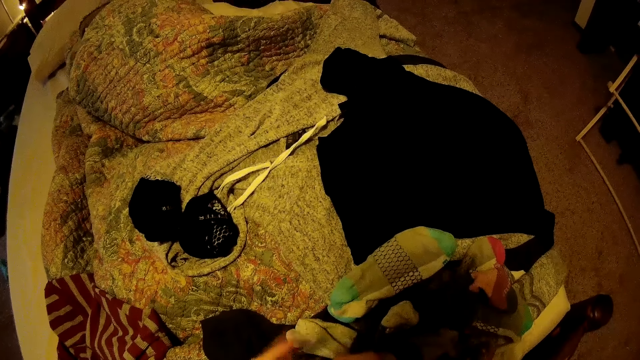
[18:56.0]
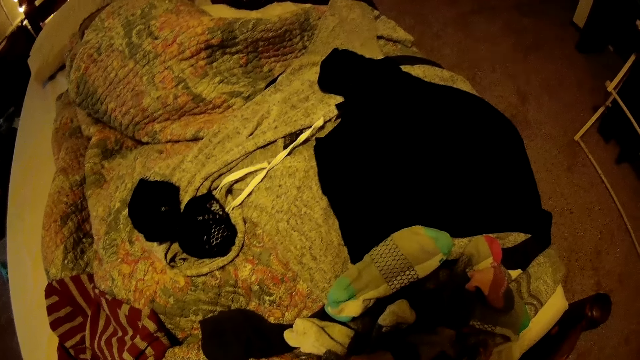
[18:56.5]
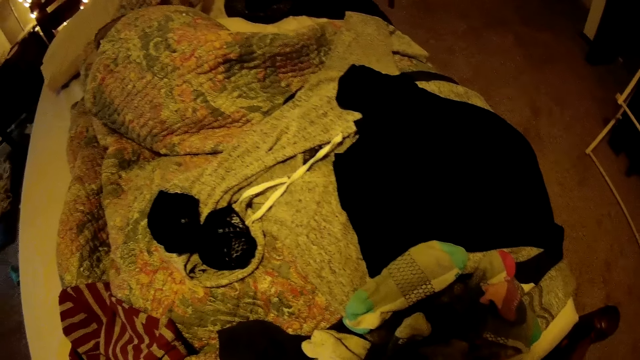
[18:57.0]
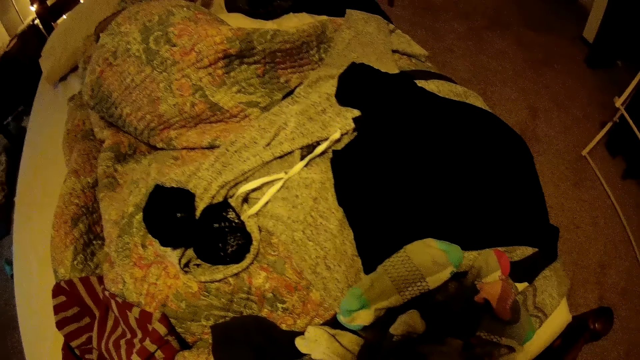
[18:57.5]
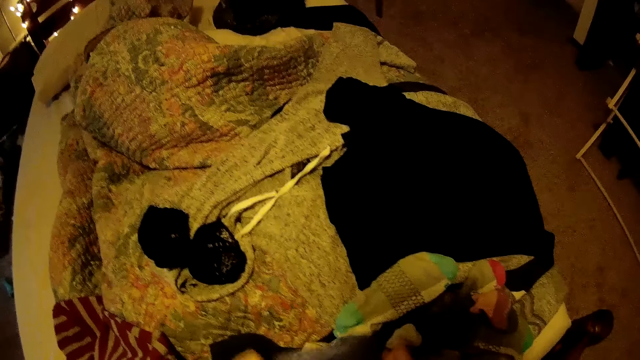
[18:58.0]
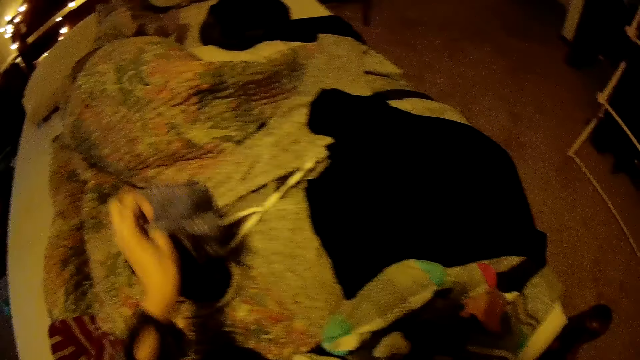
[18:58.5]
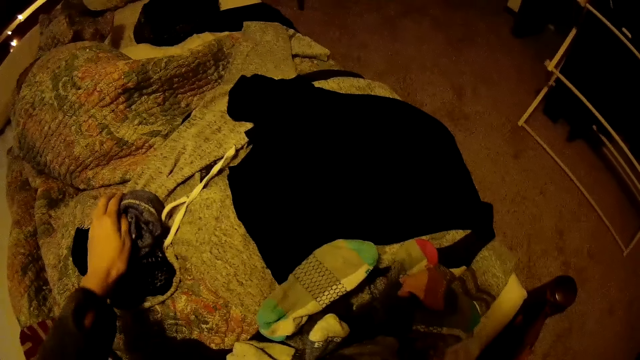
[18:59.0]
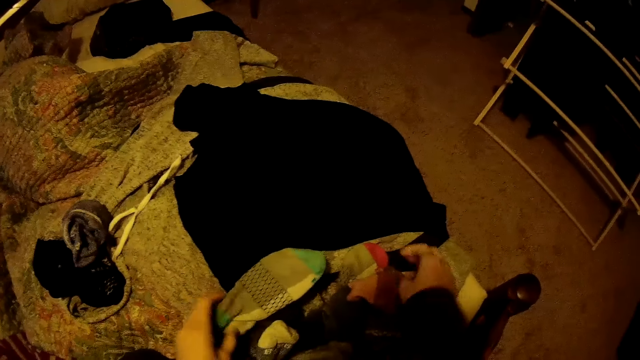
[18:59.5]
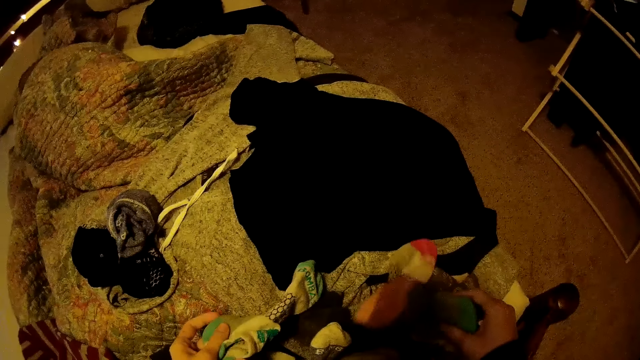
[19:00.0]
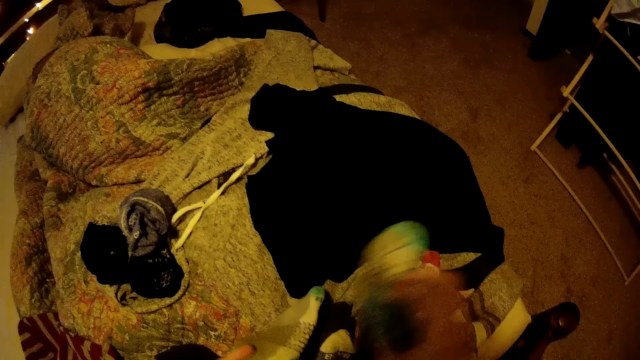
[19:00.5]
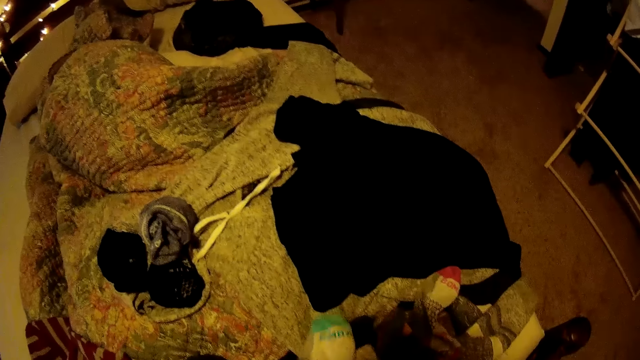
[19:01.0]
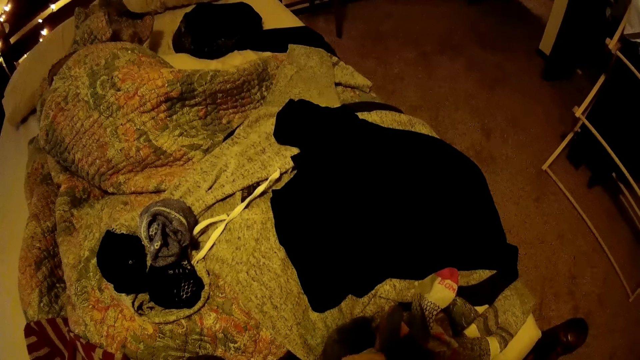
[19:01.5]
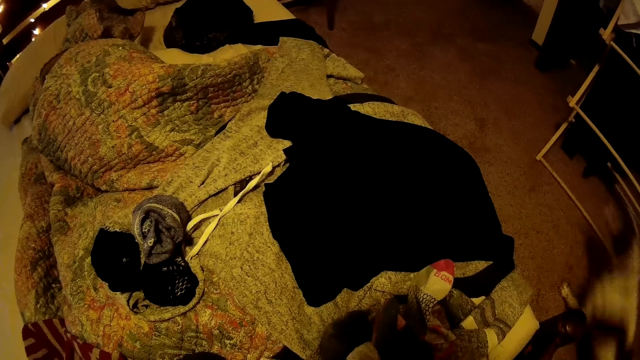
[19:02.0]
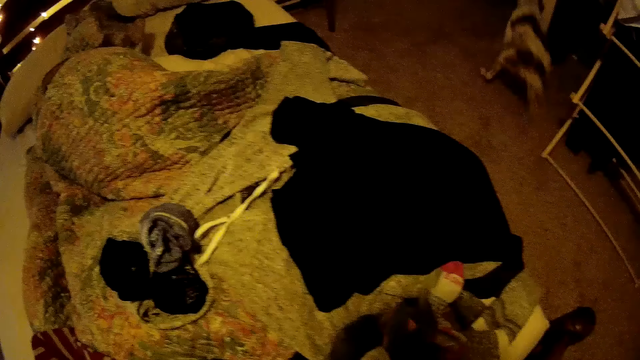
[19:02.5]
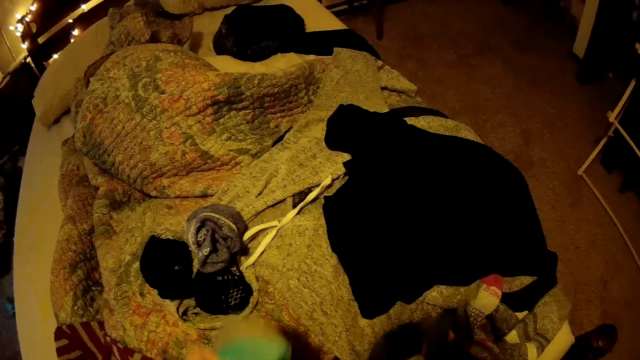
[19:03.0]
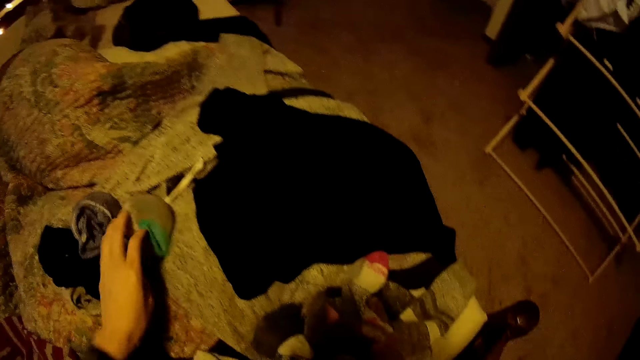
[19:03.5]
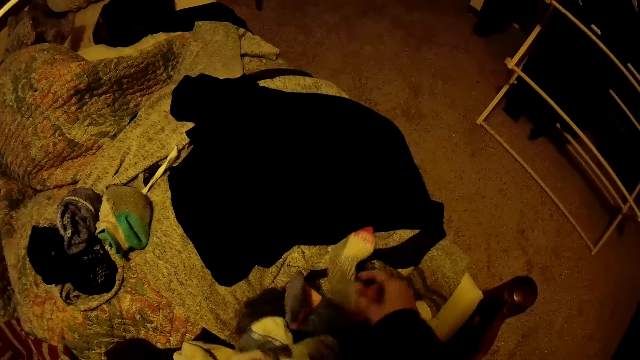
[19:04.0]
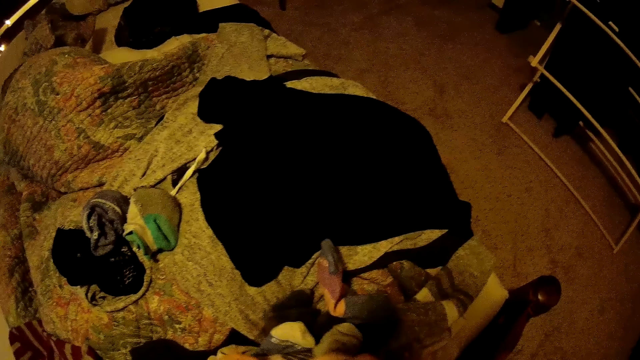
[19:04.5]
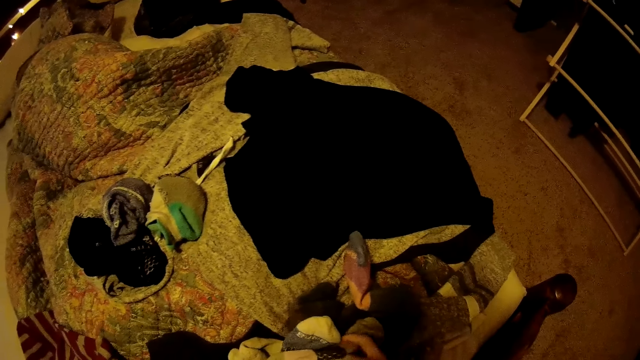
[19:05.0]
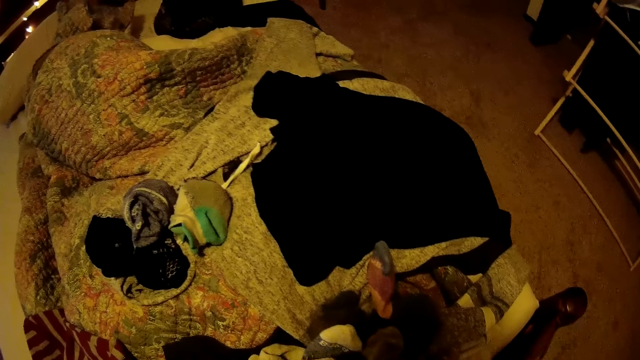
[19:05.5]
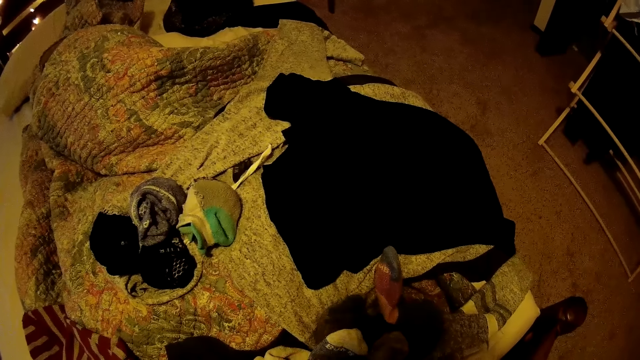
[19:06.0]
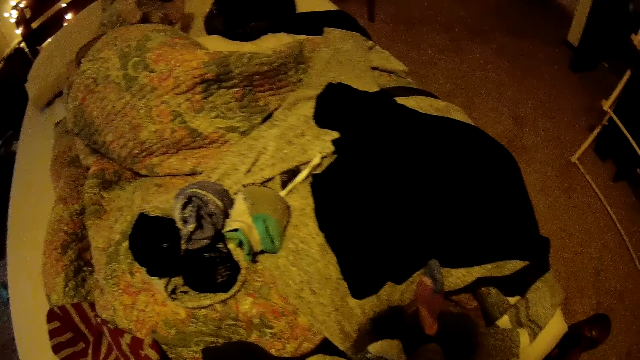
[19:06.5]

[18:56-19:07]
The camera wearer drops the sock in her left hand on the bed with her left hand. She picks a sock from the bed with her left hand. She picks a sock from the bed with her right hand. She drops the sock in her right hand on her left hand. A dog runs past the camera wearer. The camera wearer drops the socks in her left hand on the bed. She picks pairs of socks from the bed with both hands.

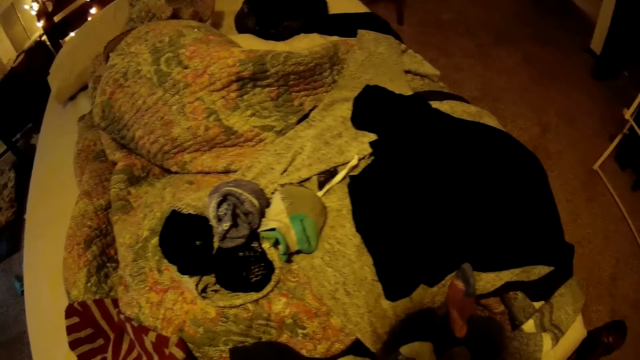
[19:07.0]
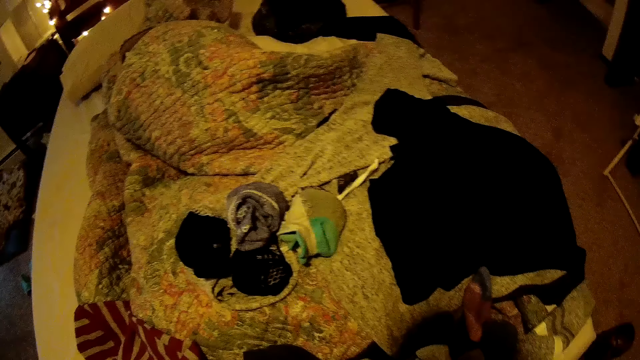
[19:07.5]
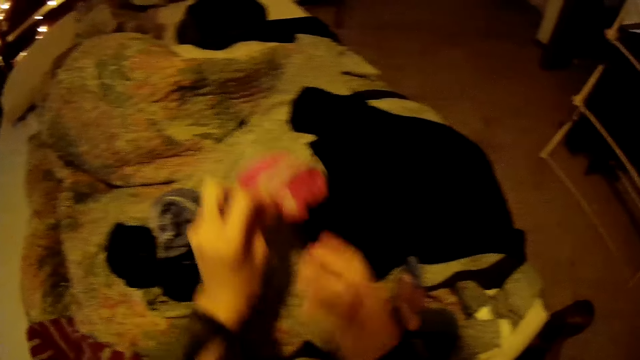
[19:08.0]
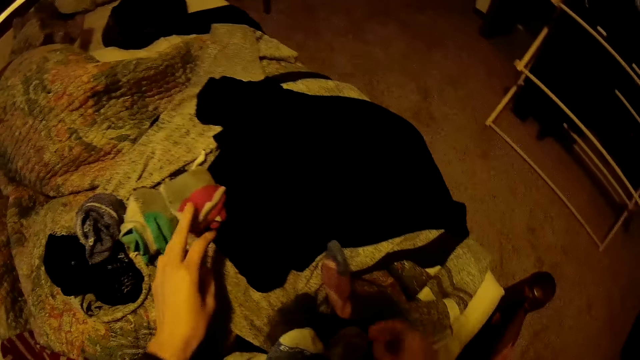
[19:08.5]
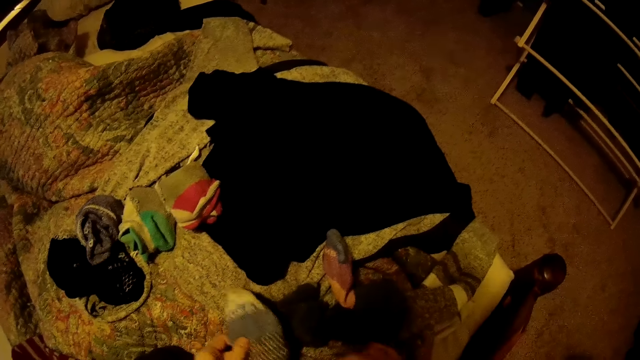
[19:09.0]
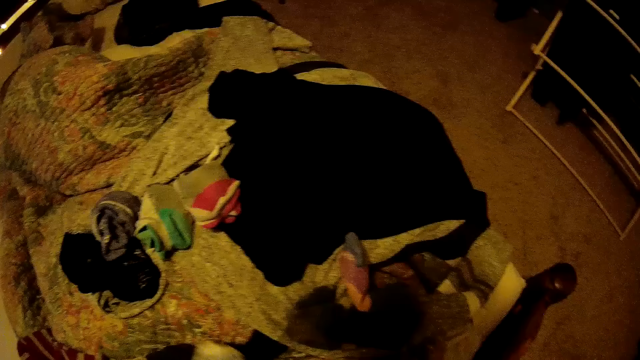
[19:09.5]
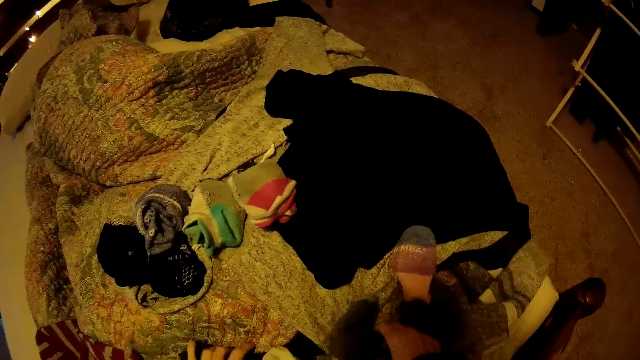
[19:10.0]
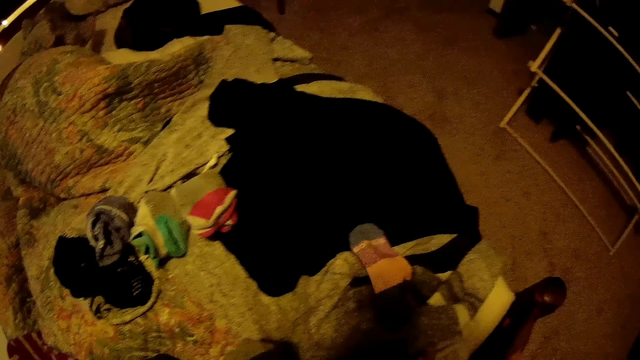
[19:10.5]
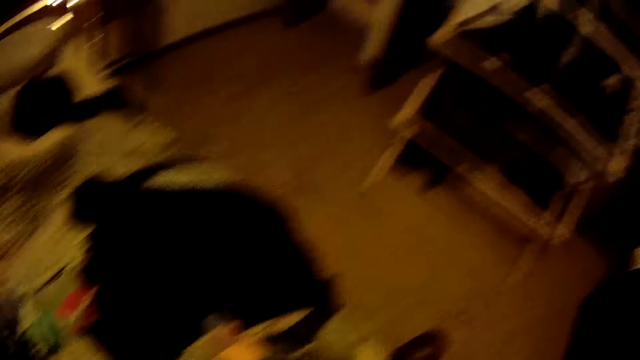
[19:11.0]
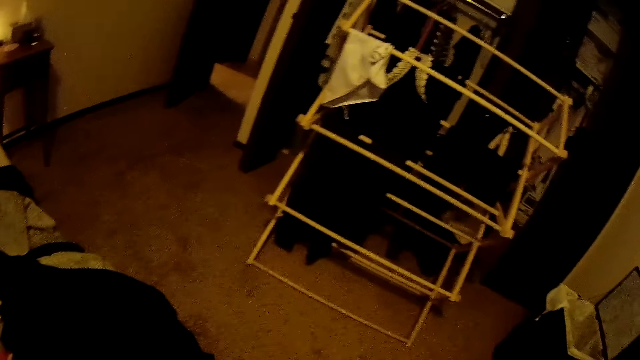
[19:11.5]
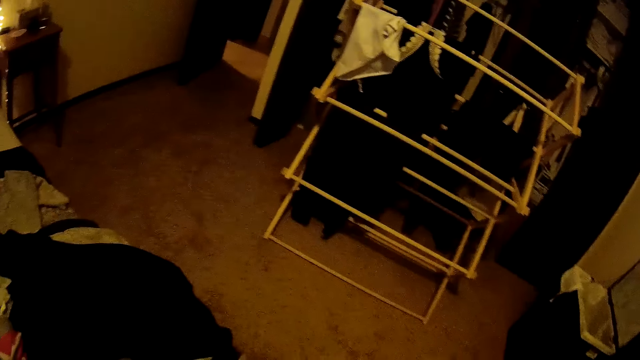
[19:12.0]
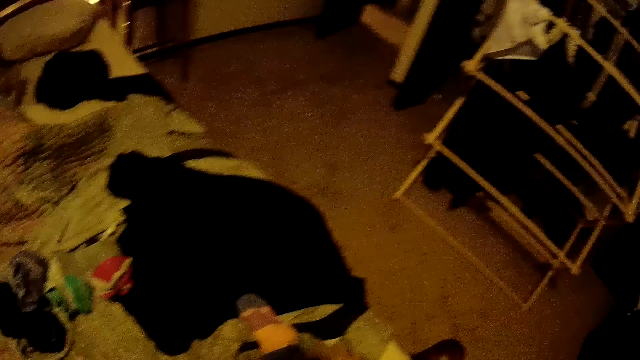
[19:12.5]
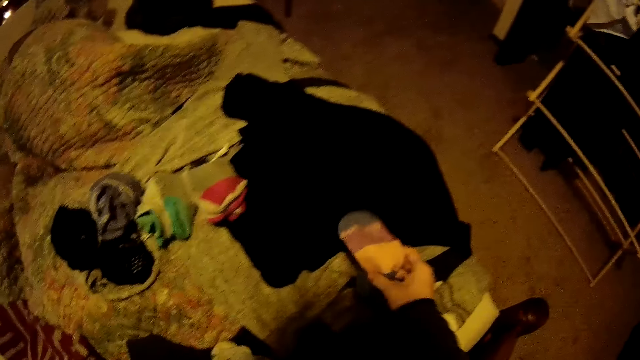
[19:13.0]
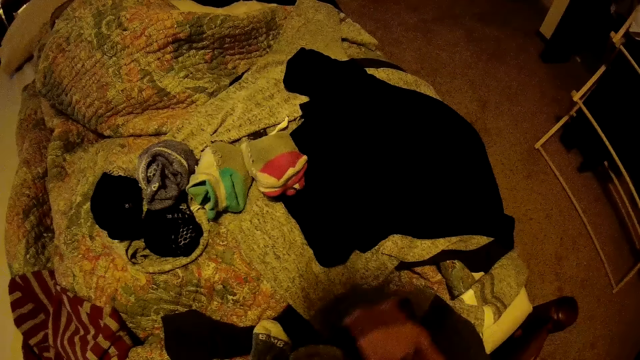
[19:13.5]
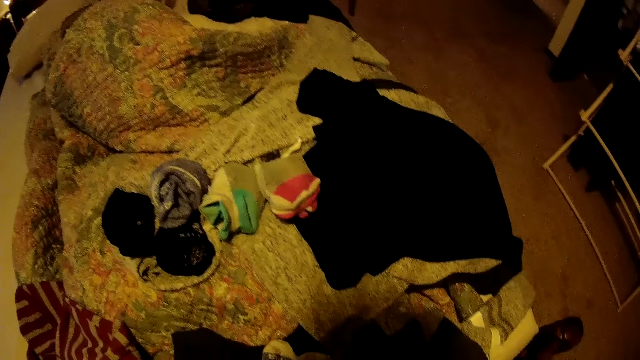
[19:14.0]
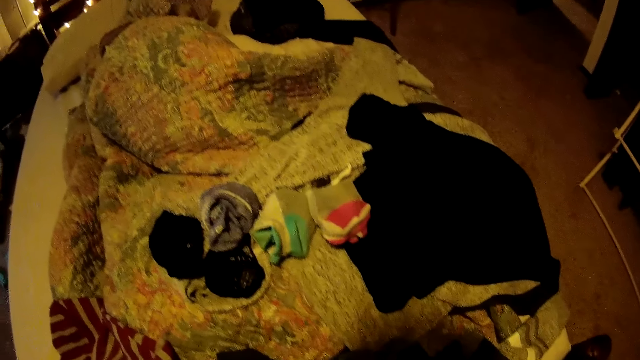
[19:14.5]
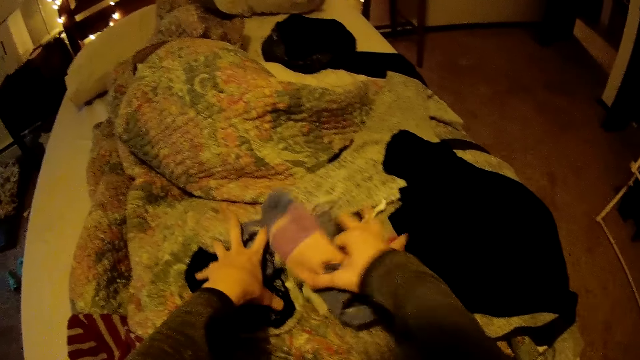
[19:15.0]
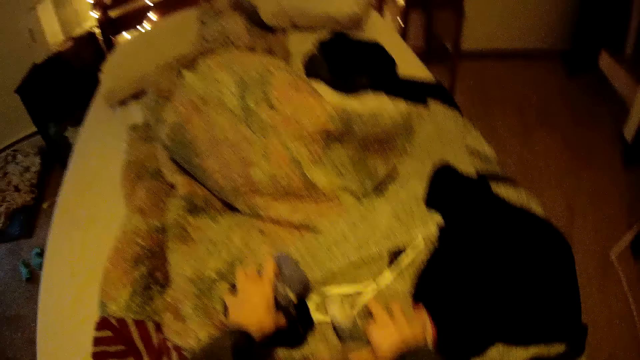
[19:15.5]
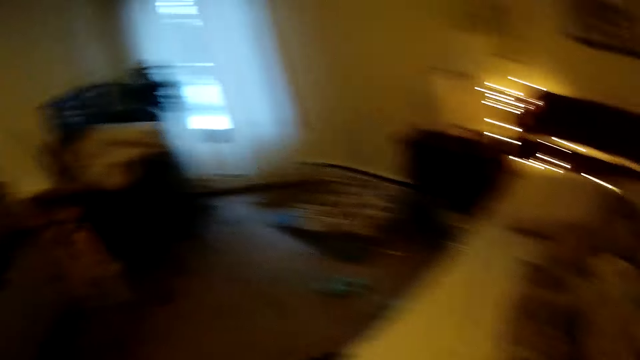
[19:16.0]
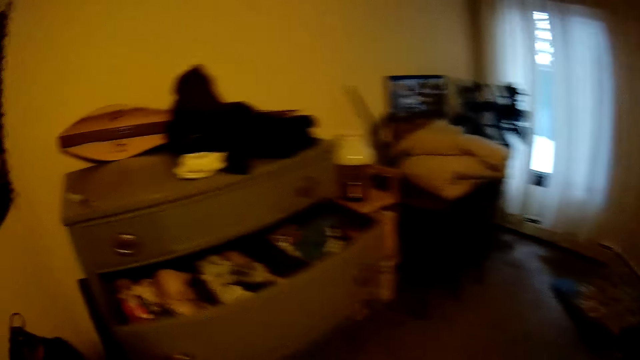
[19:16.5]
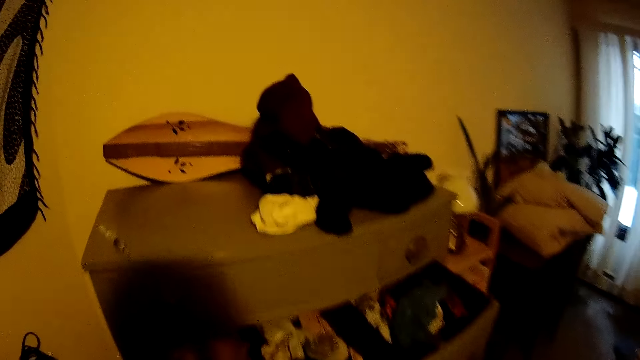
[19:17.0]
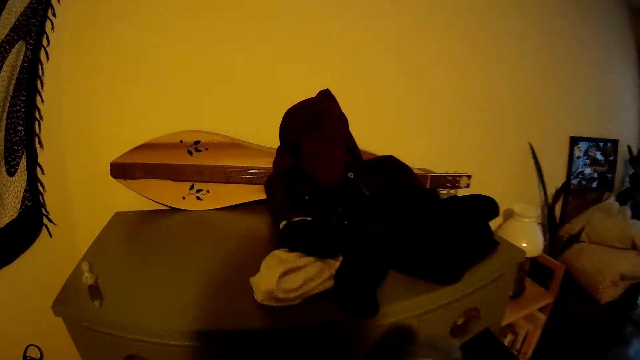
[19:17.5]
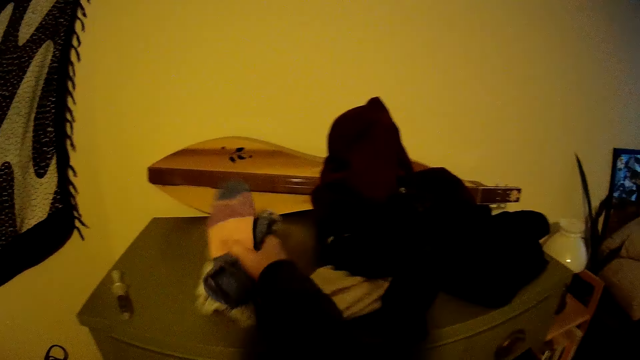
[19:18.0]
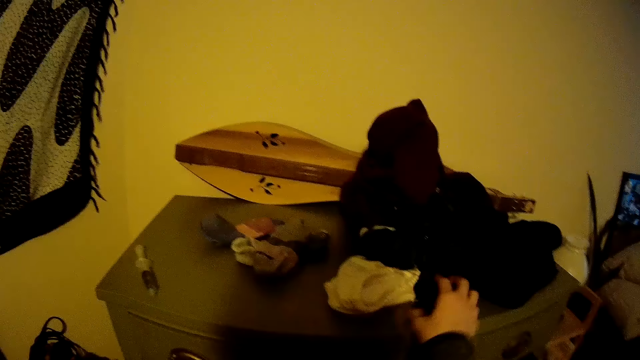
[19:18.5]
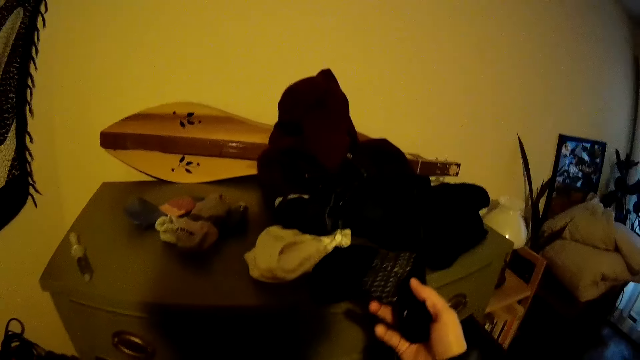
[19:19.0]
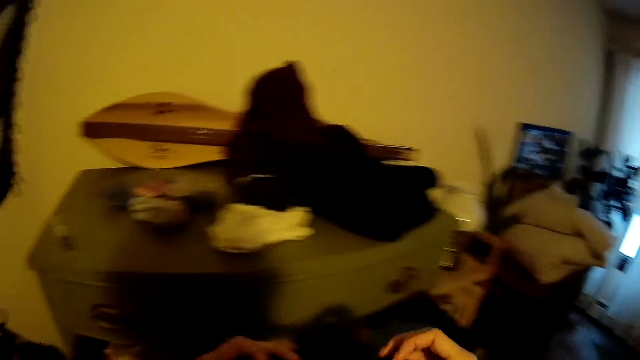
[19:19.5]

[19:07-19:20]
The camera wearer drops the sock on the bed with her left hand. She picks pairs of socks from the bed with both hands. She picks a pair of socks from the bed with her right hand. She does it again. She picks the pair of socks on the bed with both hands. She walks around the room. She drops the pair of socks on the drawer with her right hand. She picks a sock on top of the drawer with her right hand.
